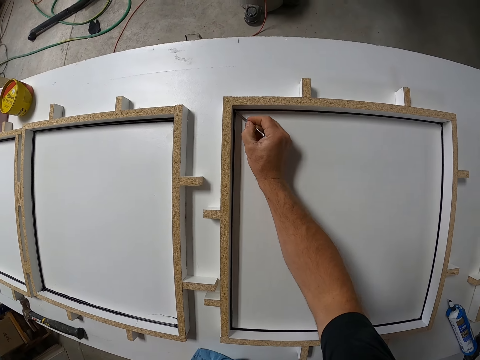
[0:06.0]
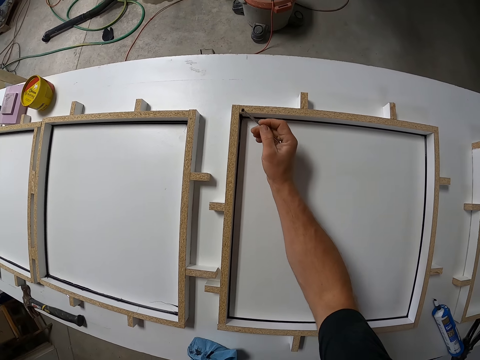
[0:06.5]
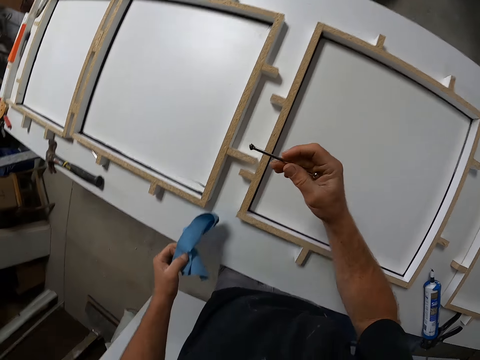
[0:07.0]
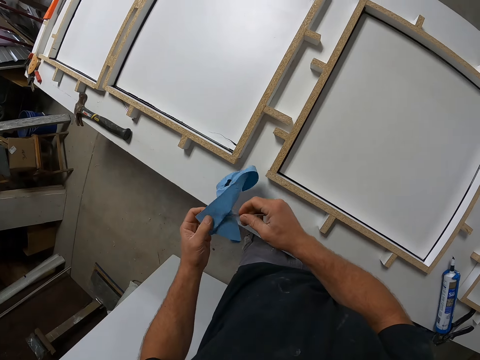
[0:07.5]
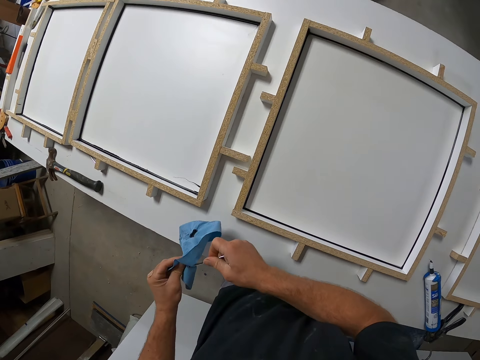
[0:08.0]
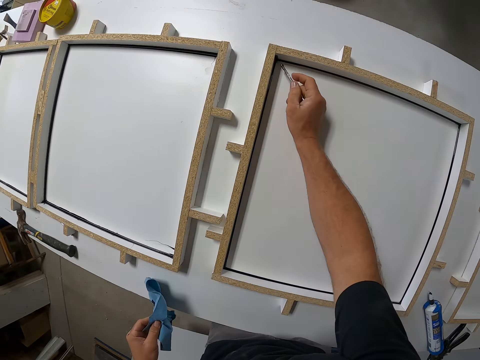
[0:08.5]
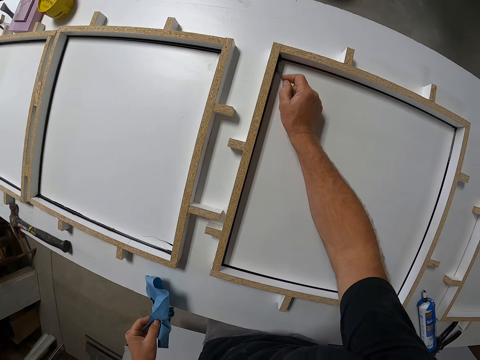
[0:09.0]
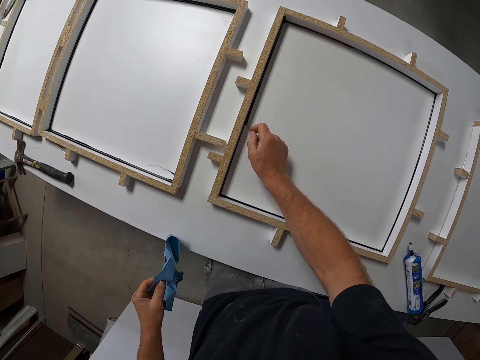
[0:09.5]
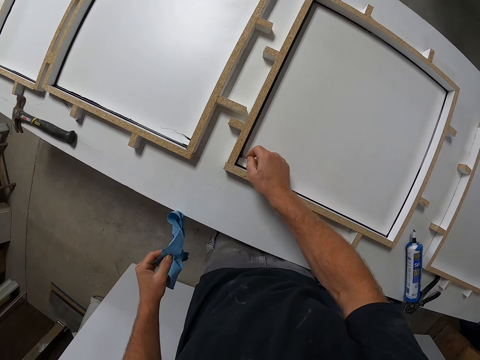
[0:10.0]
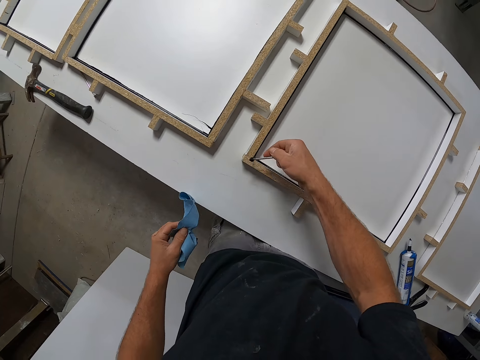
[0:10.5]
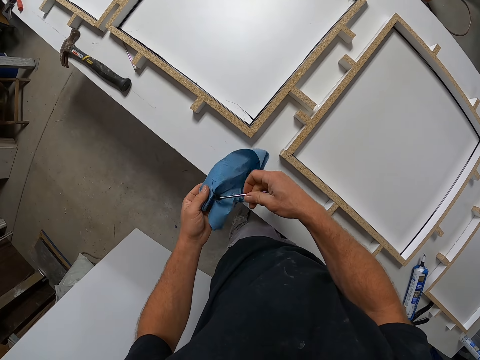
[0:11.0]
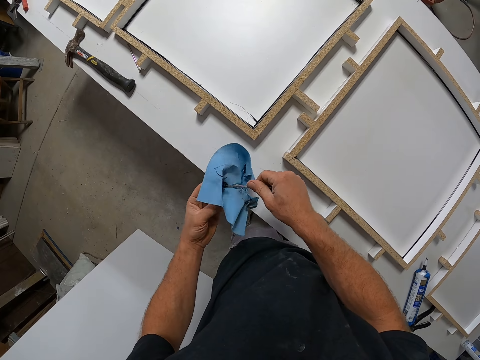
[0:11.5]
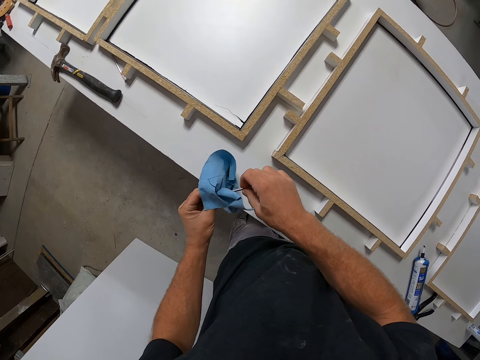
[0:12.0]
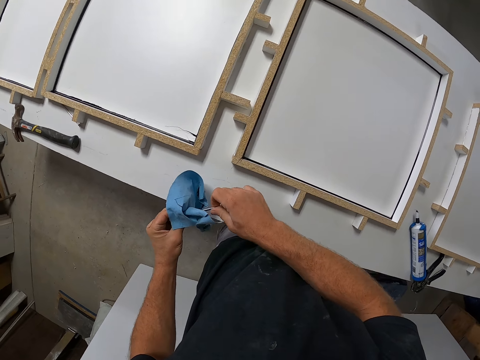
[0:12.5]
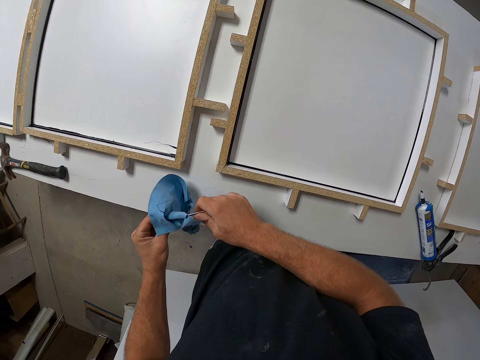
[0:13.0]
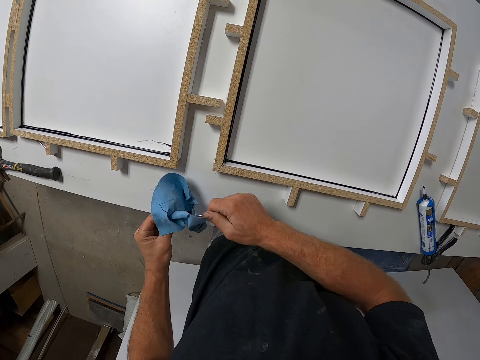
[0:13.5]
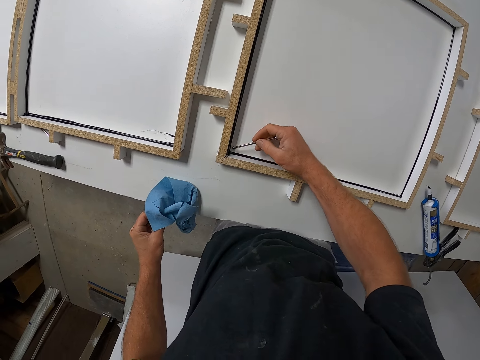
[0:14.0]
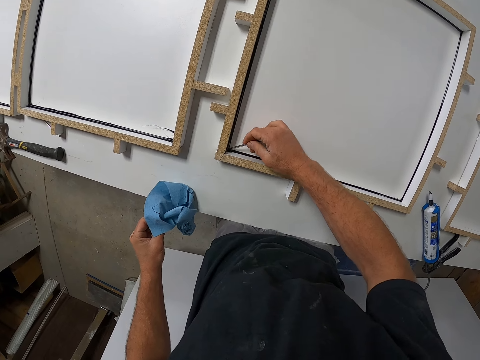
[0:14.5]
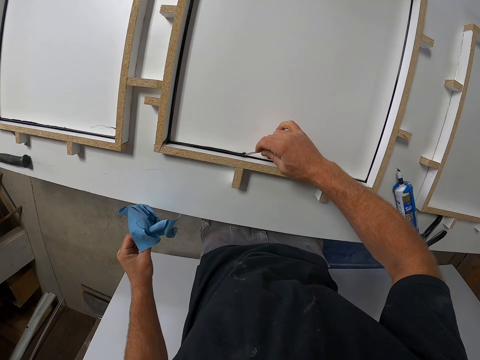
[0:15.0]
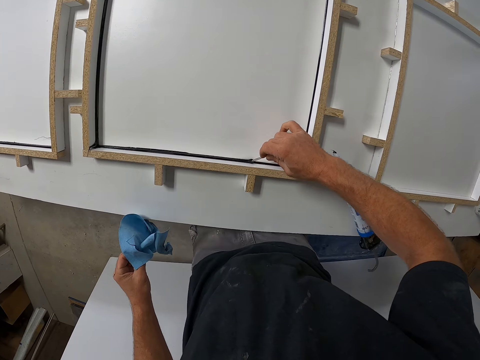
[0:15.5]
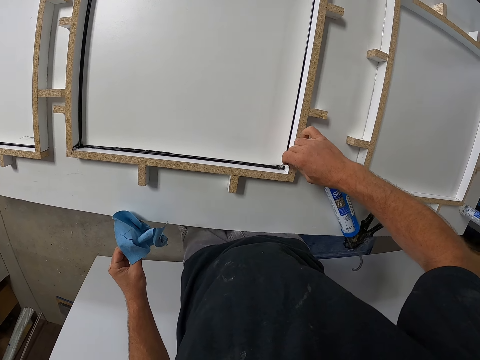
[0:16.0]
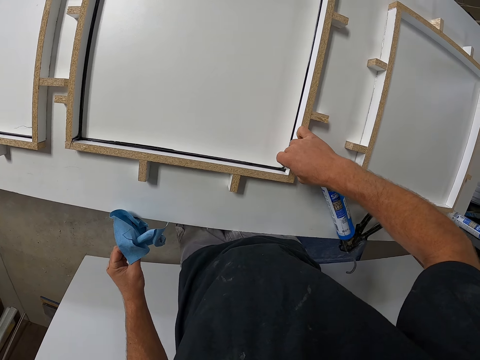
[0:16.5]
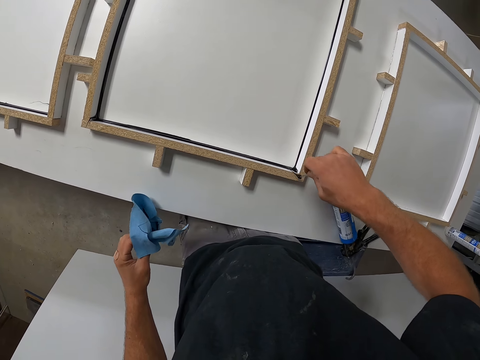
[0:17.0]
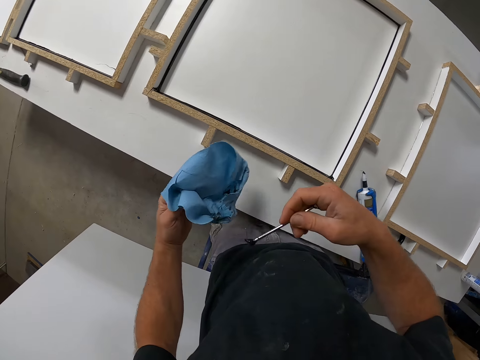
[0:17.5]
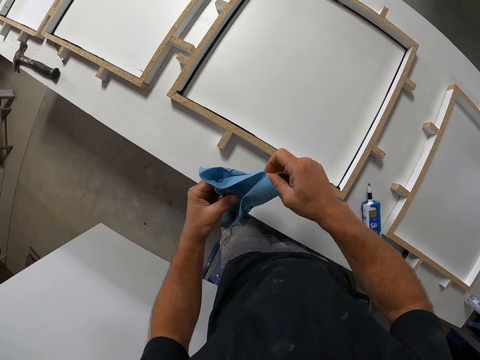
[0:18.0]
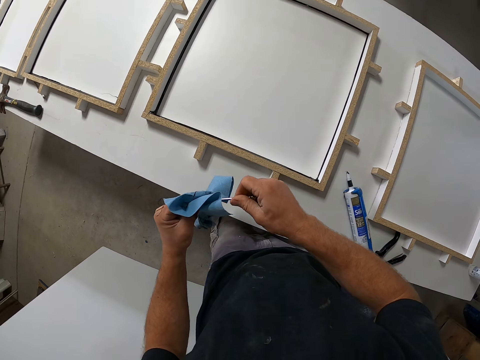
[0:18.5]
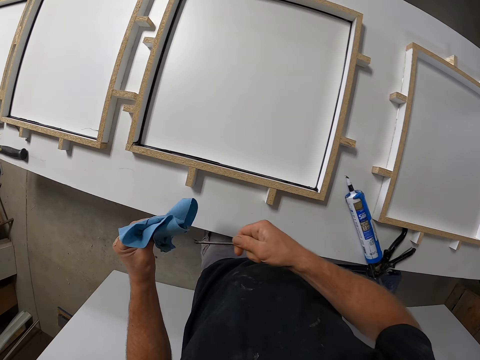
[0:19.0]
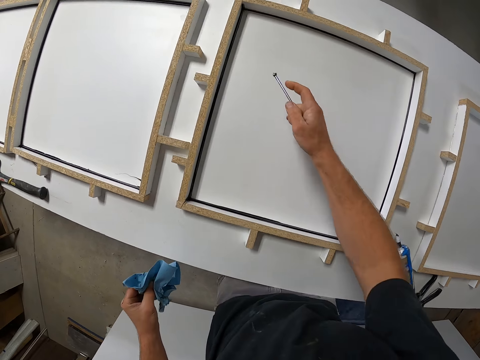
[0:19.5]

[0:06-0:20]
The camera wearer spreads the silicon on a woodwork with a tool or piece of iron. They take some glue from the frame with the piece of iron. They wipe the piece of iron on the paper towel. They spread the silicon on the woodwork with the tool and take some glue from the frame with the piece of iron. They wipe the piece of iron on the paper towel. They take some glue from the frame with the piece of iron and spread the silicon on the woodwork with the tool. They wipe the piece of iron on the paper towel.

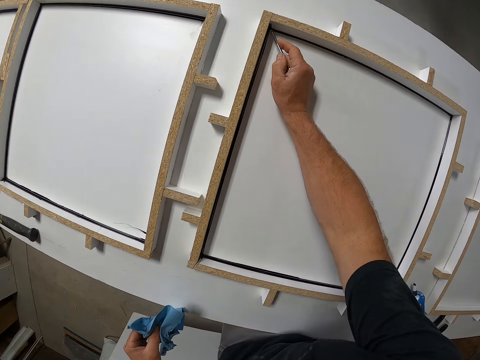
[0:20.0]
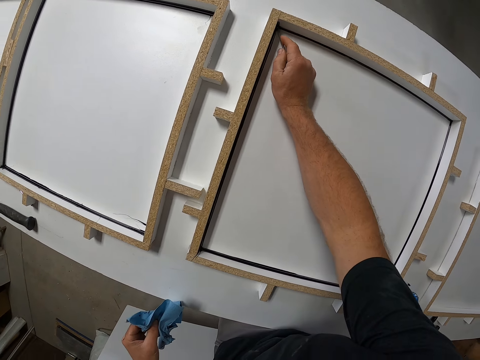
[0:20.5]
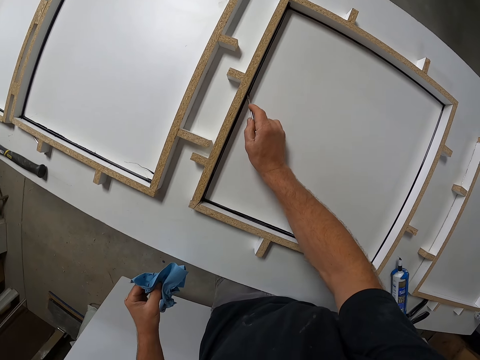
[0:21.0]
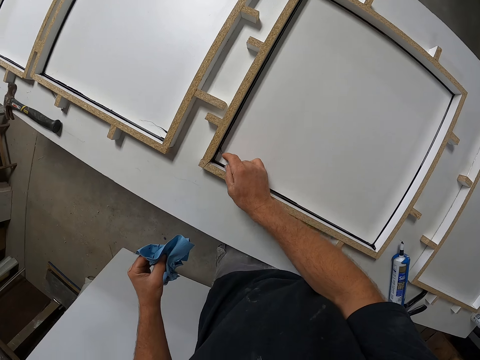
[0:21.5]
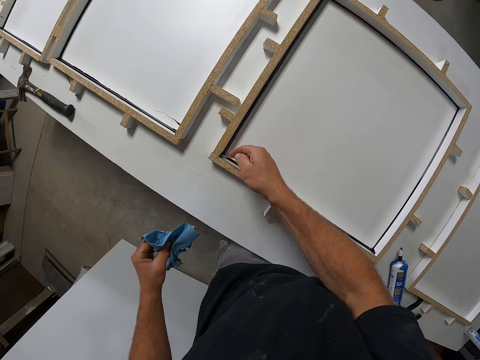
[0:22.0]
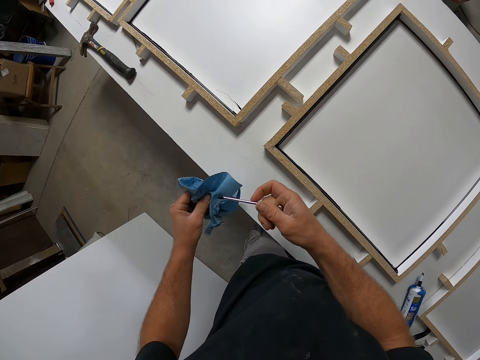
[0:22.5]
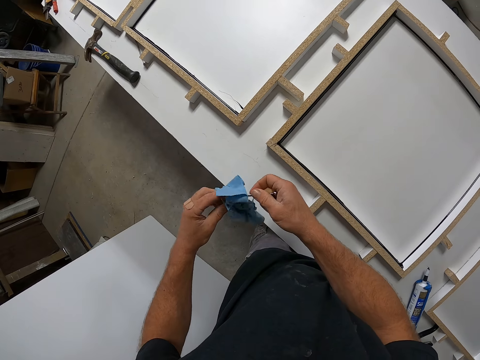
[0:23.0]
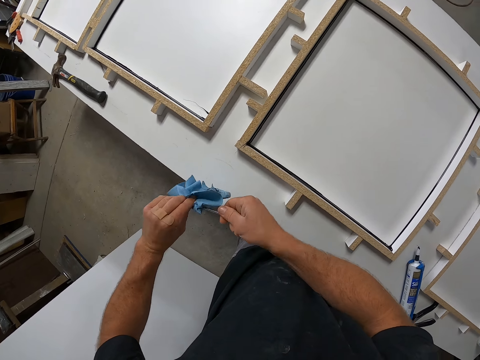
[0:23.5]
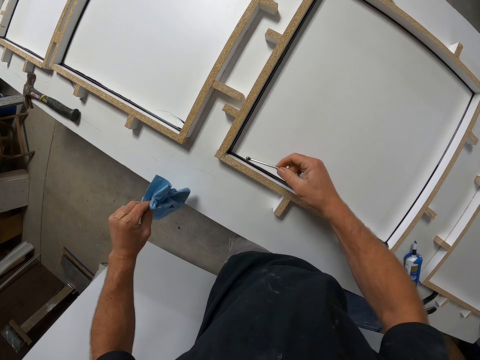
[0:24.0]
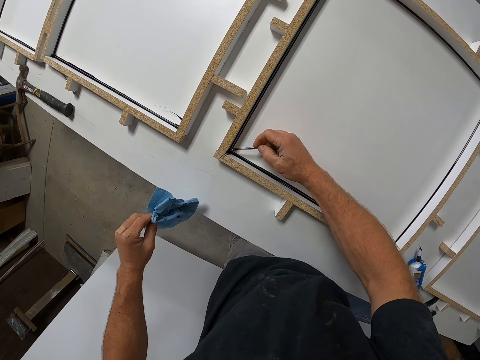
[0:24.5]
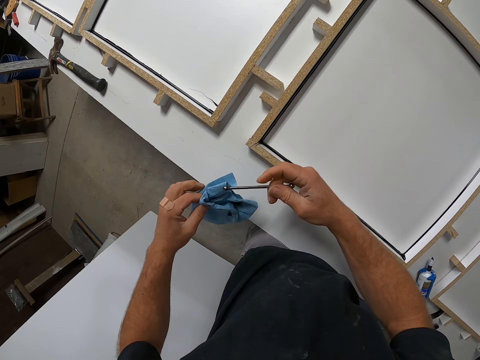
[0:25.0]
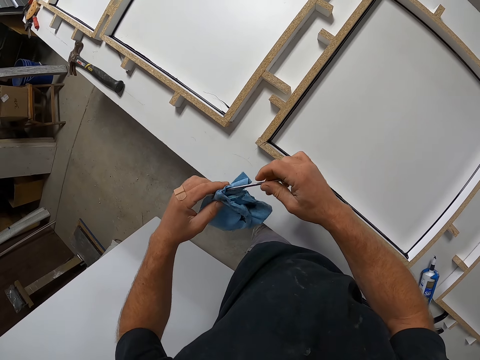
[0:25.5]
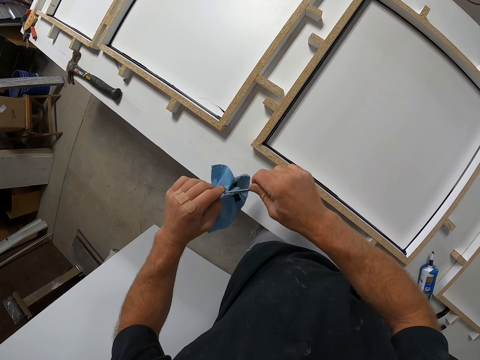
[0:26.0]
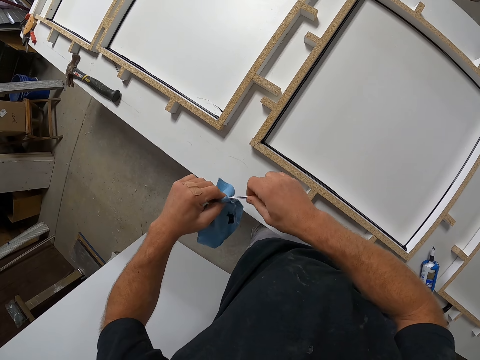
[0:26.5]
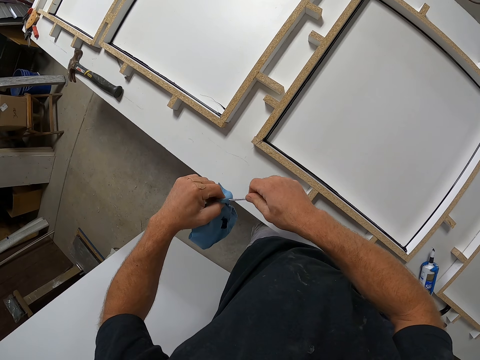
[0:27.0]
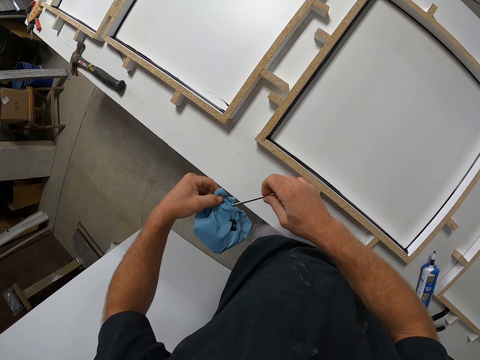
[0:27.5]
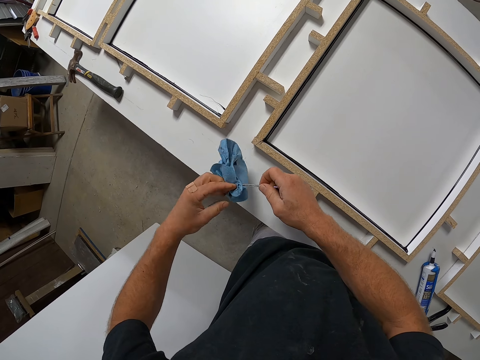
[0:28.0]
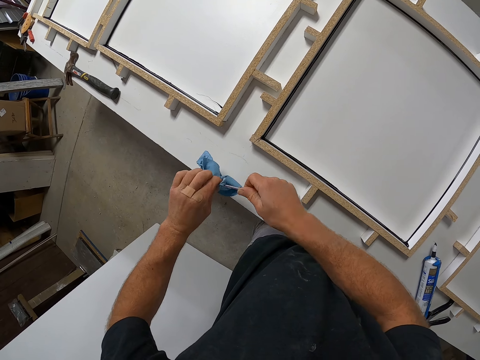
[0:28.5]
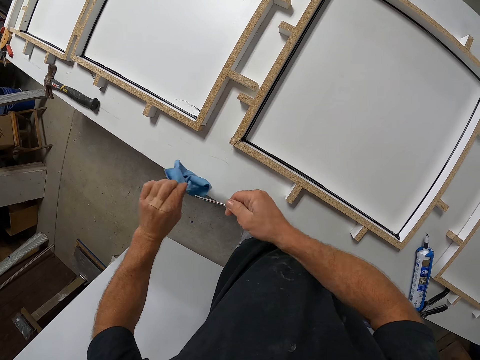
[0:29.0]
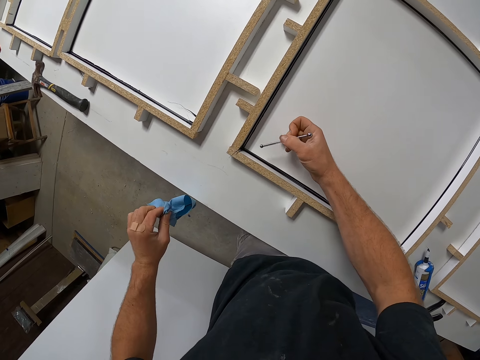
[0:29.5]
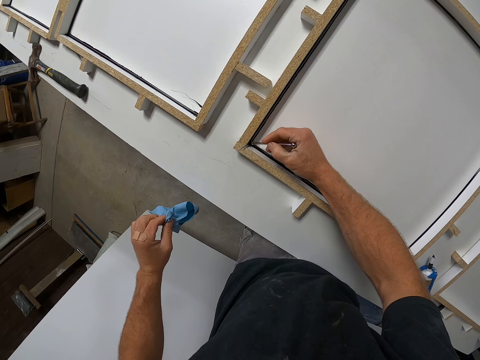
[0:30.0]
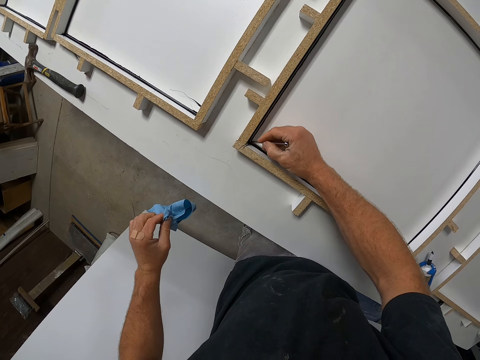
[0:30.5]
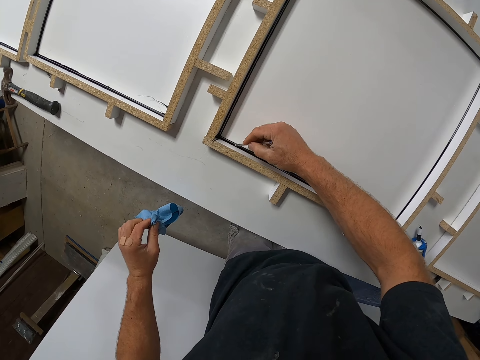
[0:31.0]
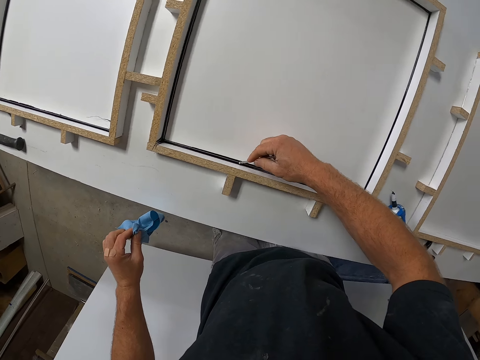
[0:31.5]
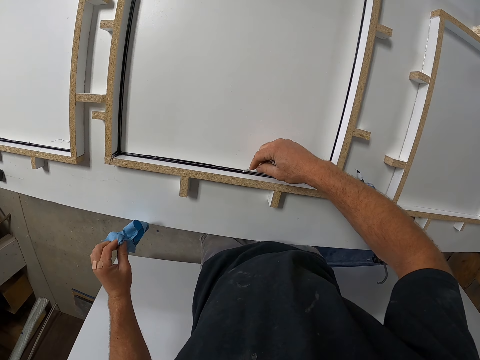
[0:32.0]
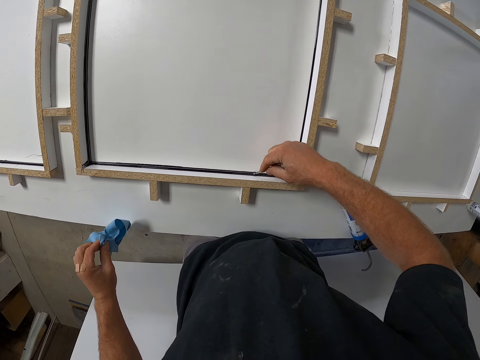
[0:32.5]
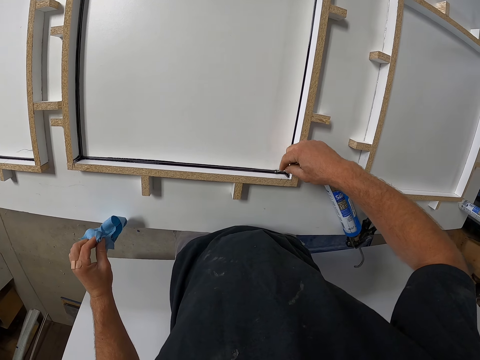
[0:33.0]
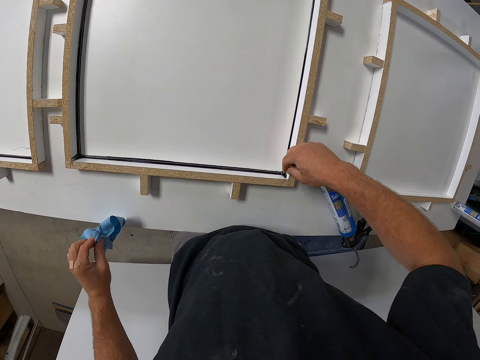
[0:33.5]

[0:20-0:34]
The camera wearer takes some glue from the frame with a piece of iron or tool. They spread the silicon on the woodwork with the tool. They wipe the piece of iron on the paper towel or tissue. They spread the silicon on the woodwork with the tool and clean the tool with the tissue. They spread the silicon on the woodwork with the tool and take some glue from the frame with the piece of iron.
